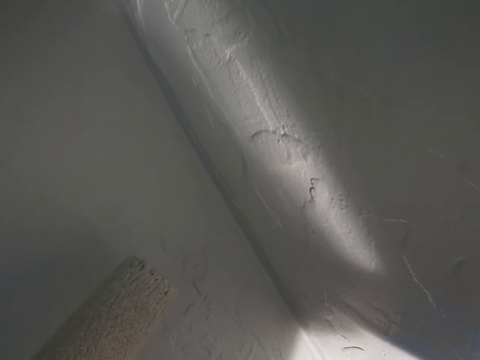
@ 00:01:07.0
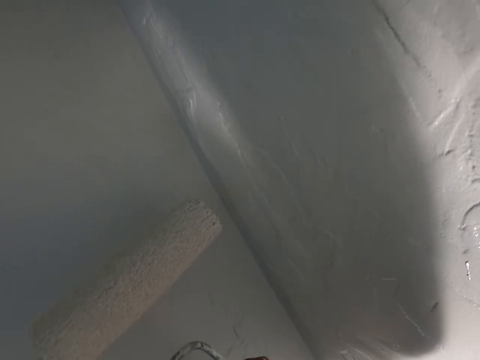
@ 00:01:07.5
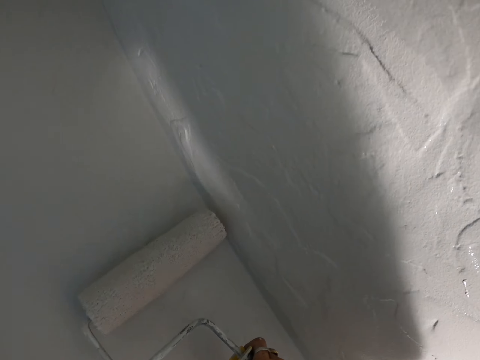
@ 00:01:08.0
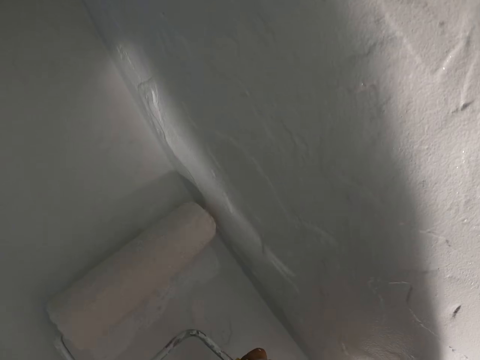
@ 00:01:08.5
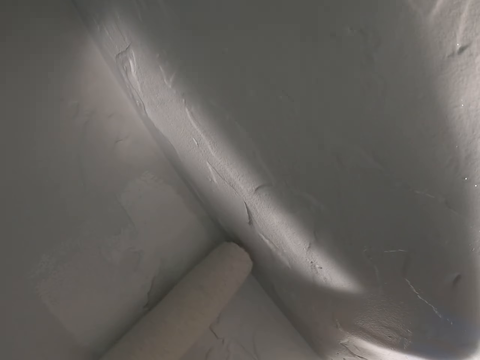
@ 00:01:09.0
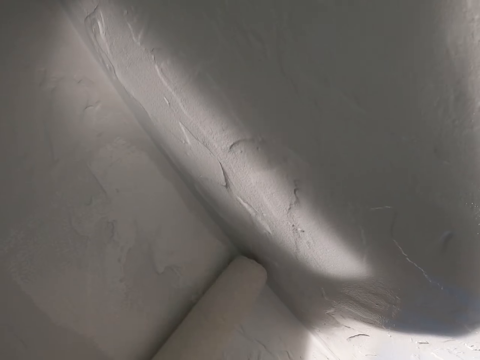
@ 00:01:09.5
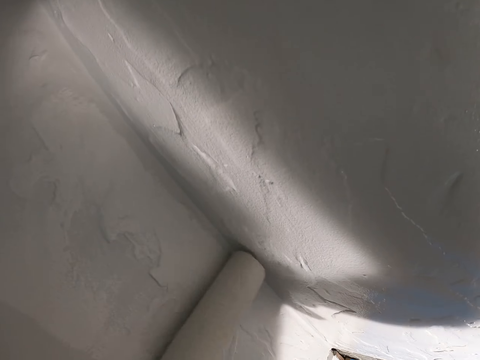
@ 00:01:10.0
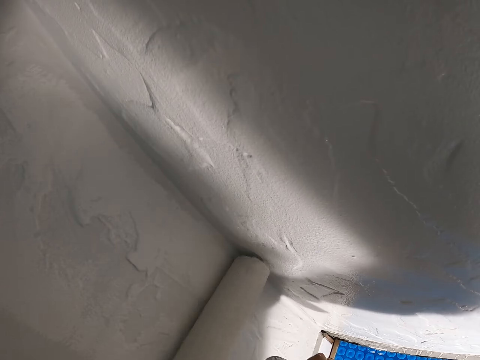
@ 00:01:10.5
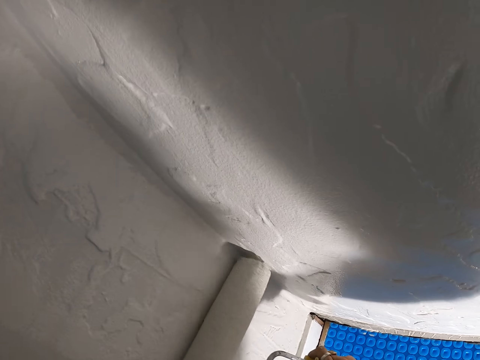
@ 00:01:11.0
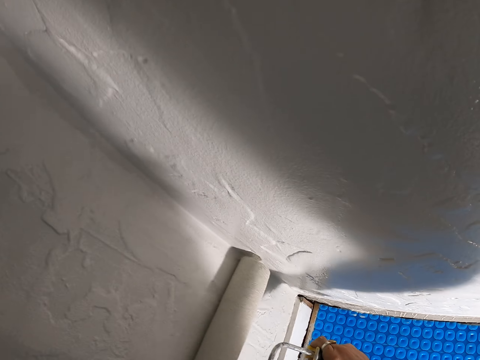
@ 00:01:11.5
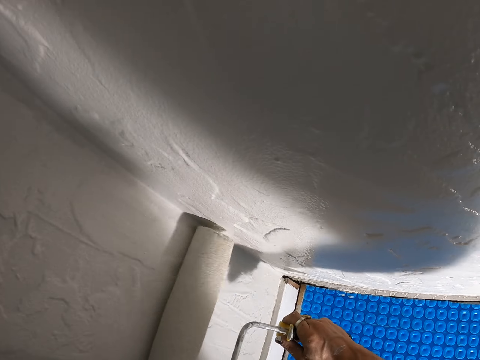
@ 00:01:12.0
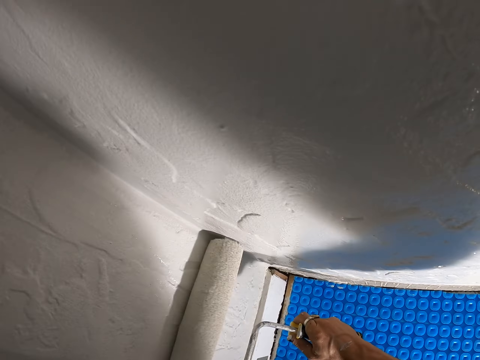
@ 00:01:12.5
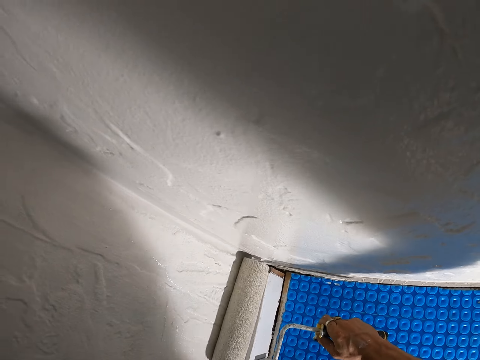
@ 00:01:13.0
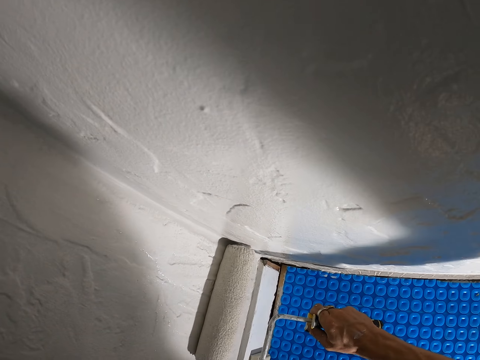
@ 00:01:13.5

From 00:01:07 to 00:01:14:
The camera wearer paints the wall with the paint roller.

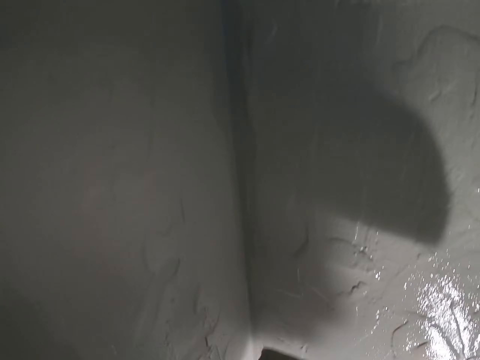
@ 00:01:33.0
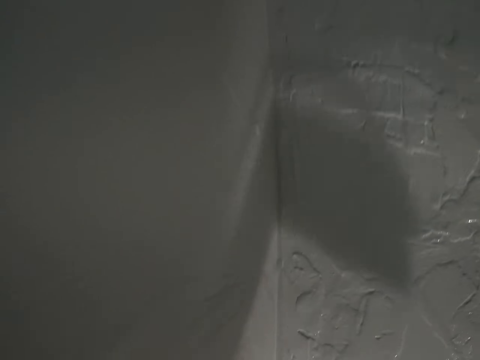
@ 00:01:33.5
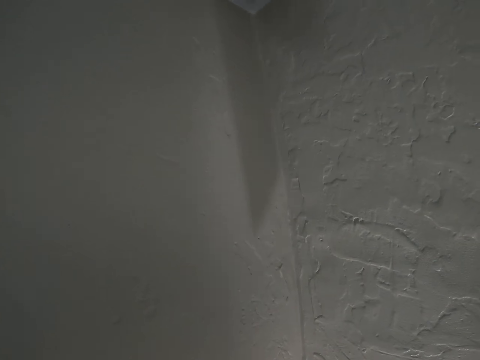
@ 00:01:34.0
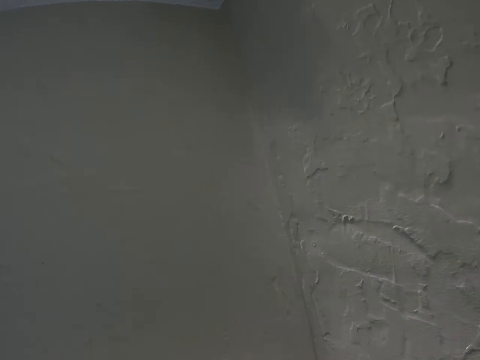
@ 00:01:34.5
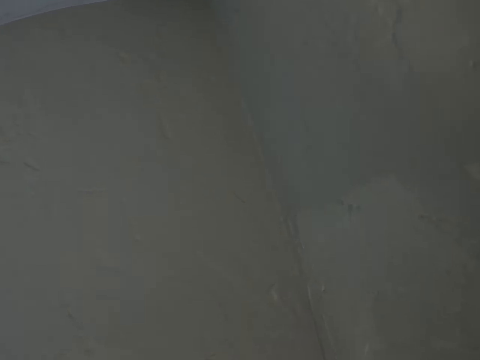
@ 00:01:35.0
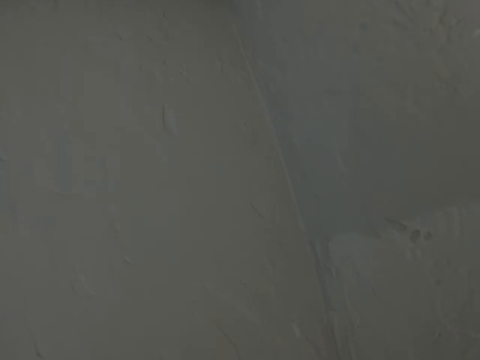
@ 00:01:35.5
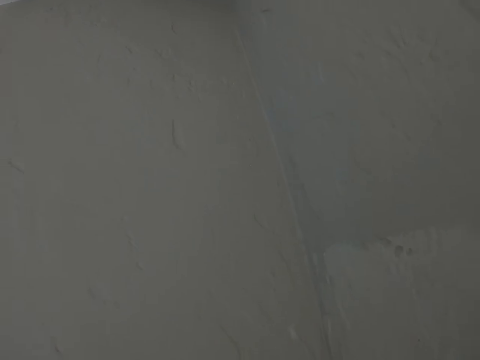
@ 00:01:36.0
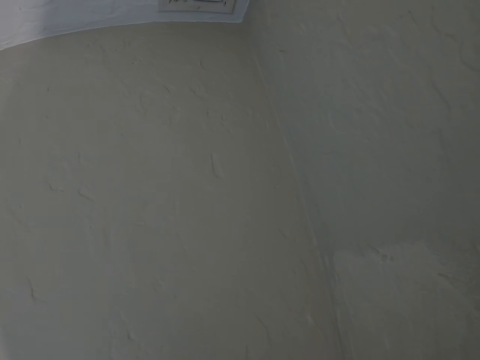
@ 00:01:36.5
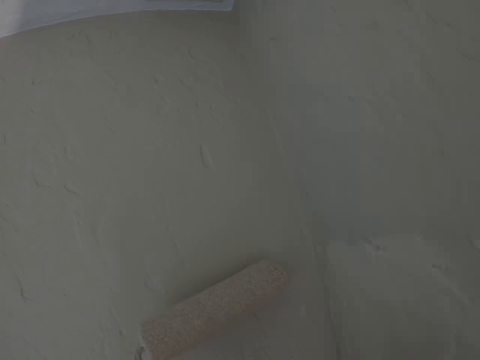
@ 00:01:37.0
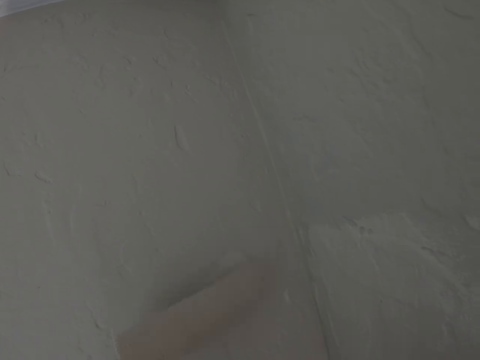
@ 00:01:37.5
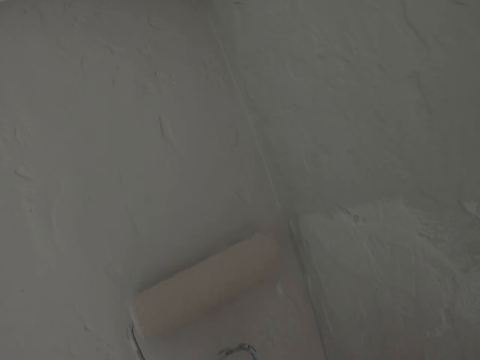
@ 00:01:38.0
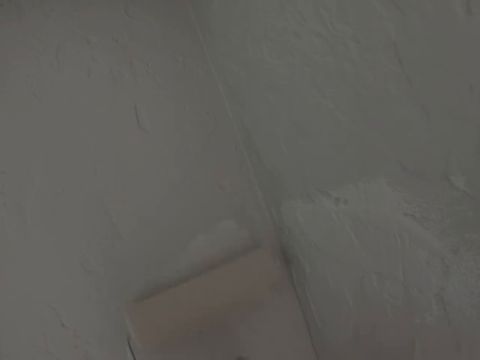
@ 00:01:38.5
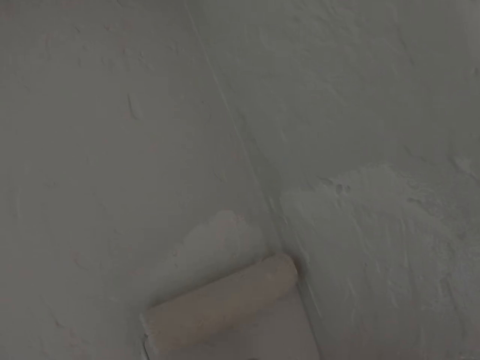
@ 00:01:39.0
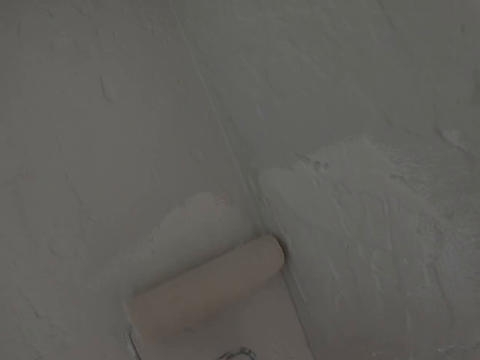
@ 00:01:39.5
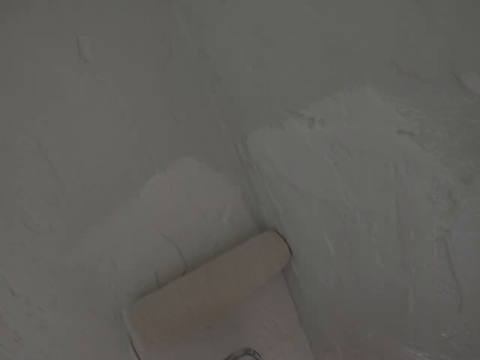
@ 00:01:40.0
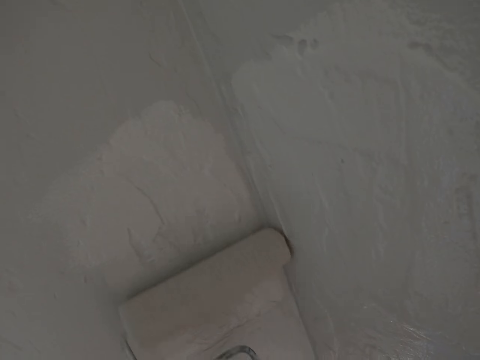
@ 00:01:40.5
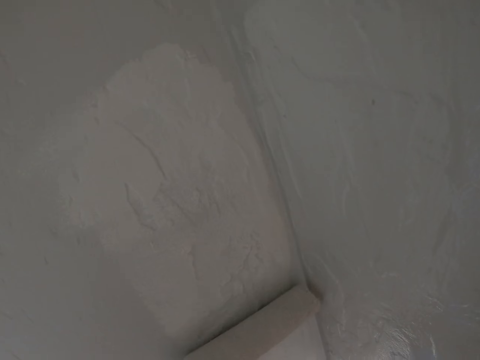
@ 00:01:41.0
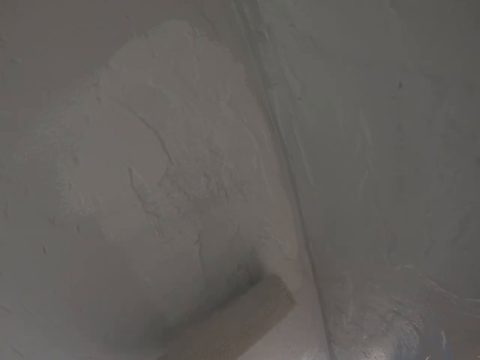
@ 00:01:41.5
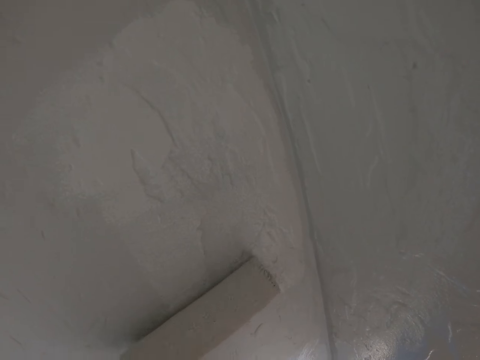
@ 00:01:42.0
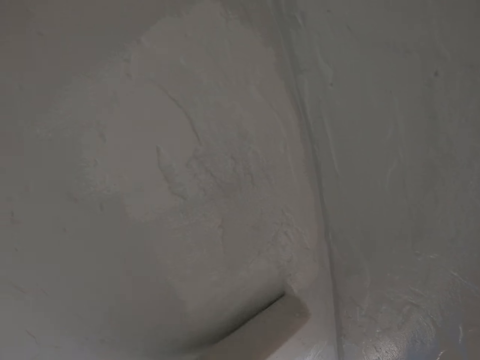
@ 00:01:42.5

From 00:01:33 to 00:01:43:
The camera wearer focuses on the wall. They paint the wall with the paint roller.

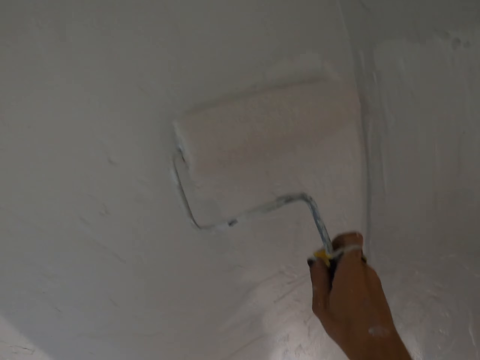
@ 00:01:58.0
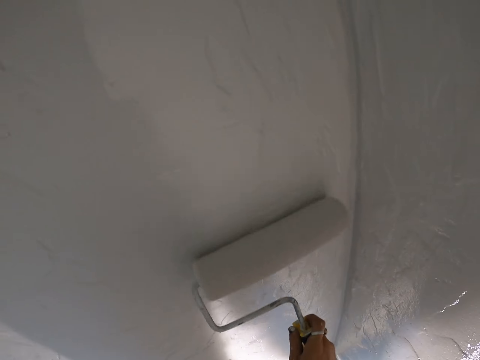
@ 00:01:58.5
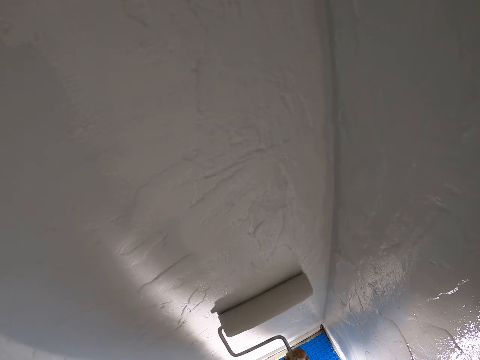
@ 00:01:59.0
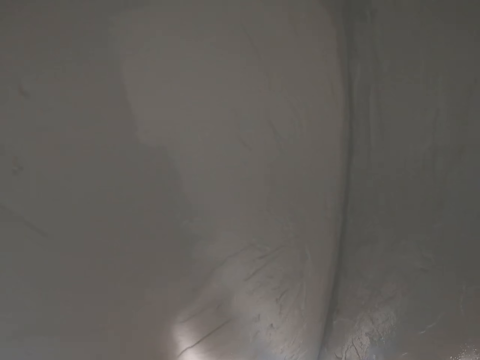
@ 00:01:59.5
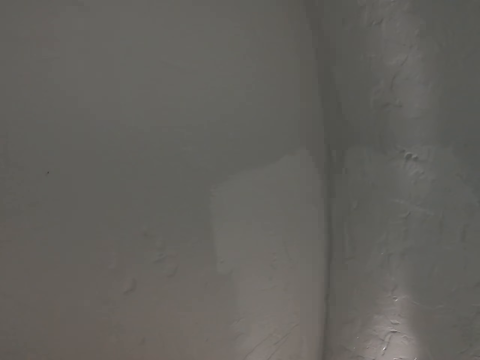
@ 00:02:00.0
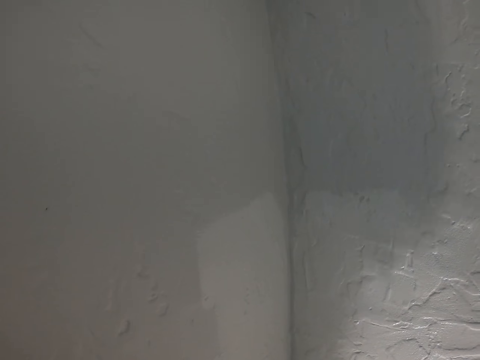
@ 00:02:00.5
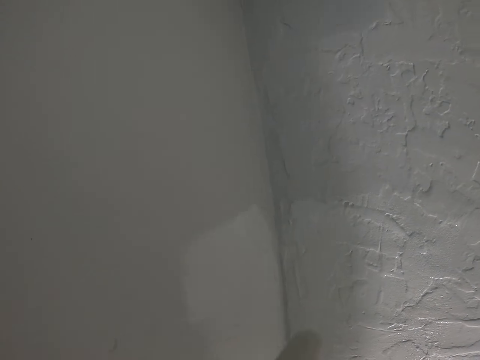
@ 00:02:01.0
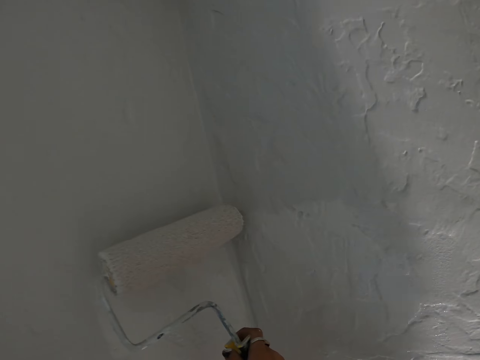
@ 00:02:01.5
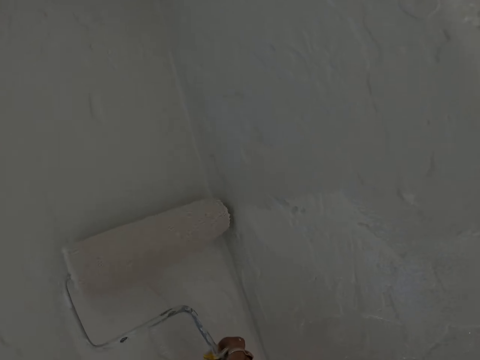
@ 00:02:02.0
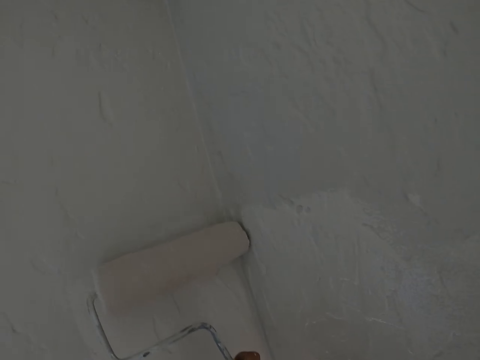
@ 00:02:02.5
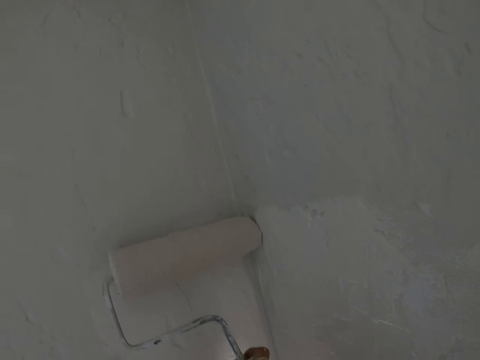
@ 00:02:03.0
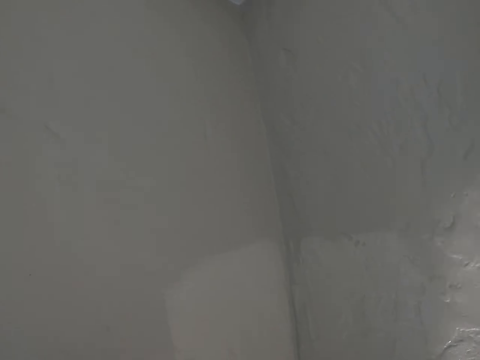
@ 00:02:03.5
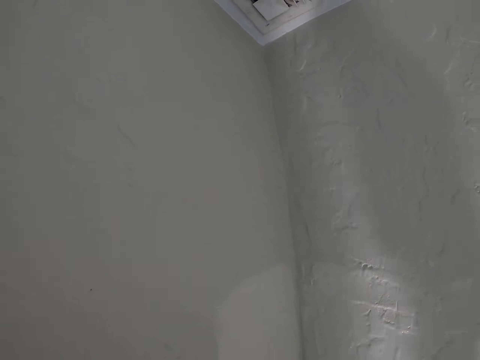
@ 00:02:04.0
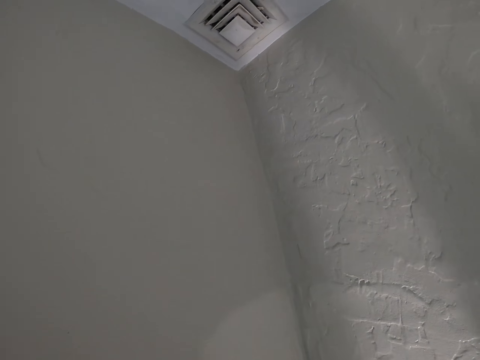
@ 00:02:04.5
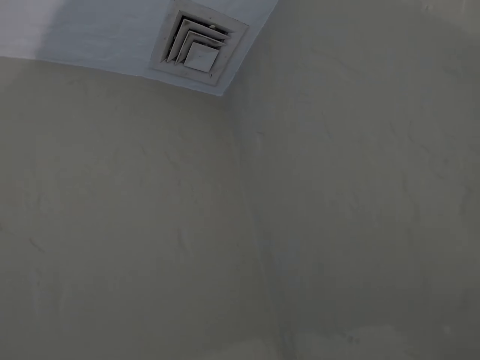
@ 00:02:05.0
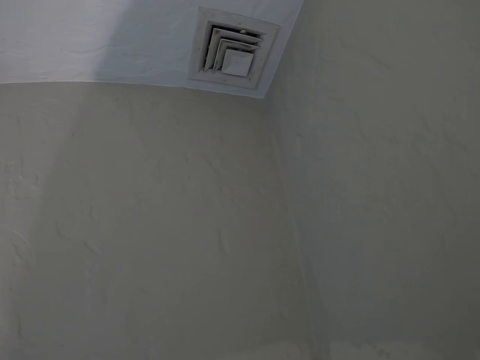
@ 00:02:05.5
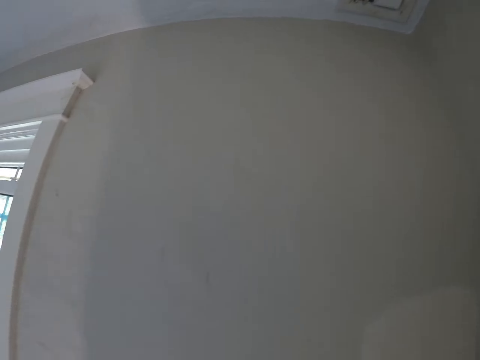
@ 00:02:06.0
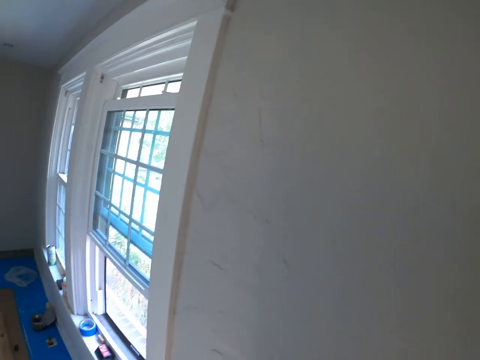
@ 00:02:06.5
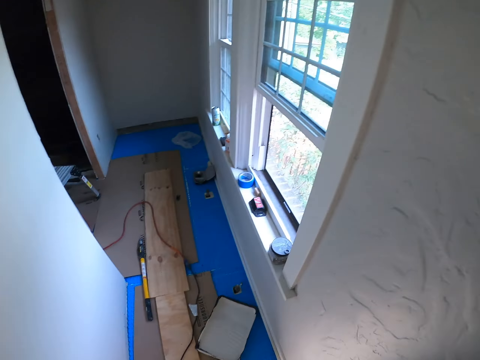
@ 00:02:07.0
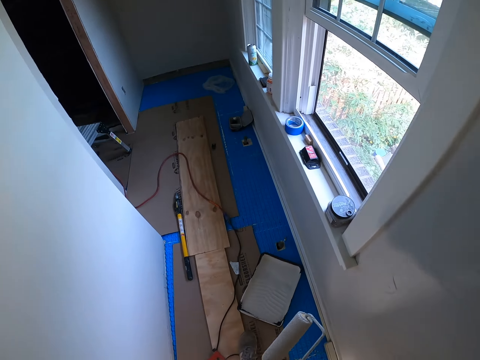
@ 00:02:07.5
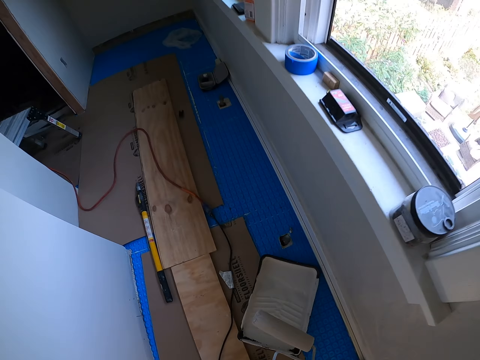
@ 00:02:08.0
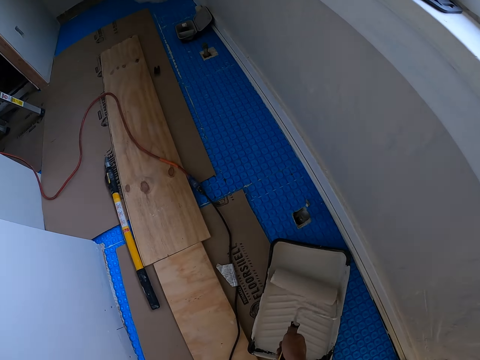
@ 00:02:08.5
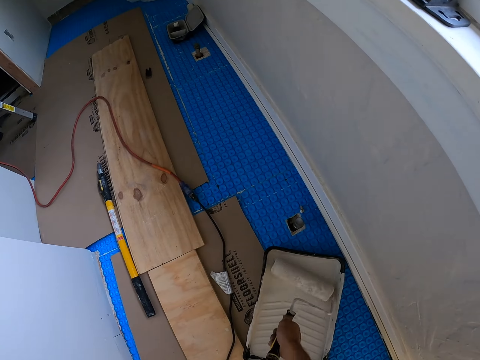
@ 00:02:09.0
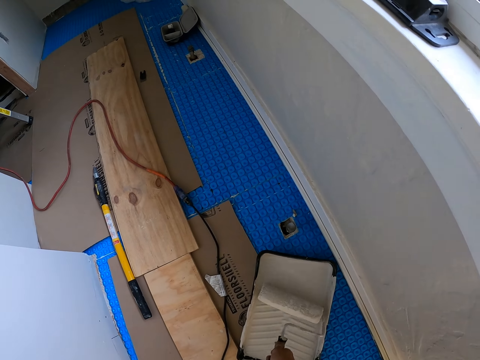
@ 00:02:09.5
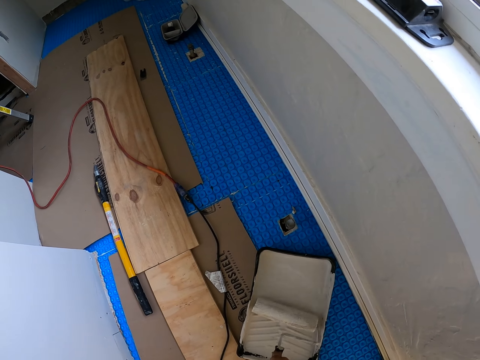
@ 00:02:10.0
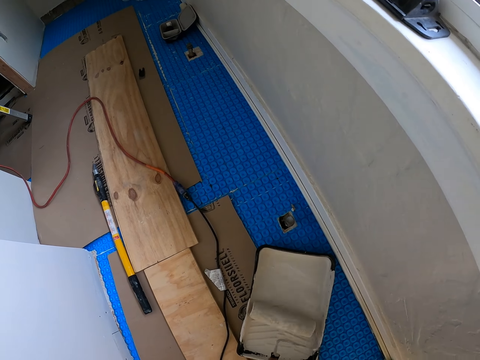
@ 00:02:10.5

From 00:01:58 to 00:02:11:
The camera wearer focuses on the wall. They paint the wall with the paint roller. They focus on the wall. They look around. They dip down the paint roller on the paint can. They scoop paint with the roller. They roll the paint roller on the paint.
